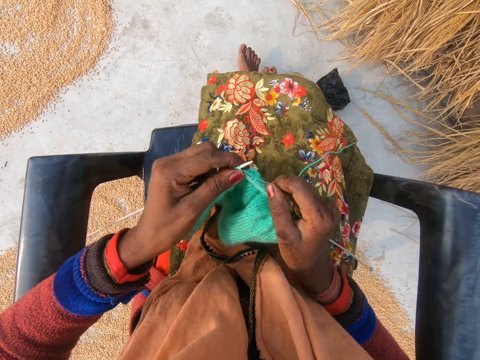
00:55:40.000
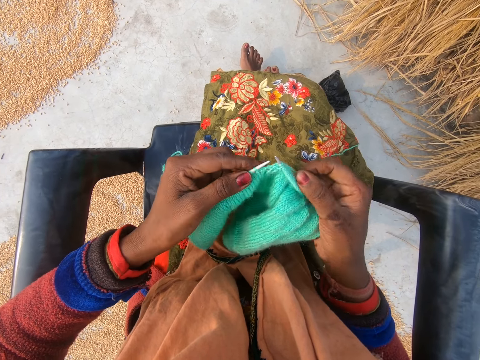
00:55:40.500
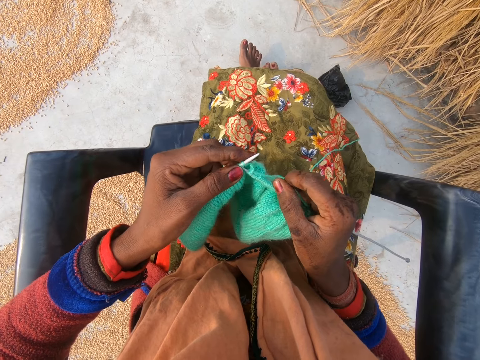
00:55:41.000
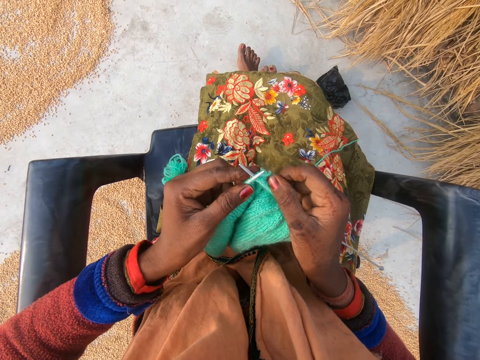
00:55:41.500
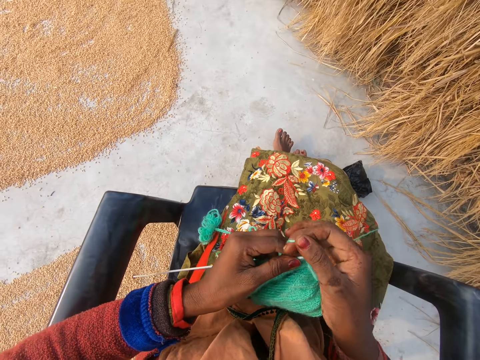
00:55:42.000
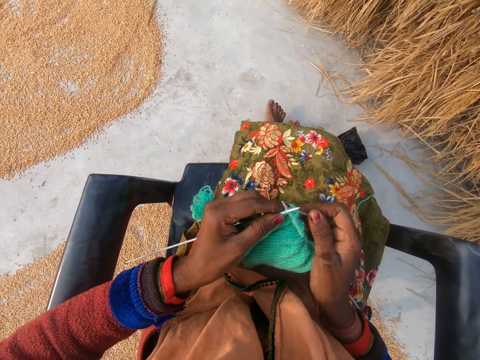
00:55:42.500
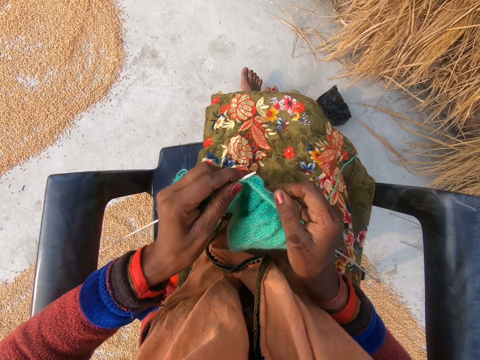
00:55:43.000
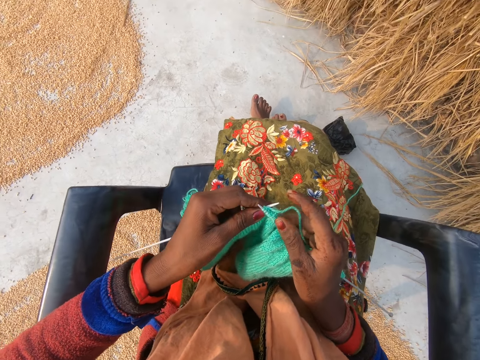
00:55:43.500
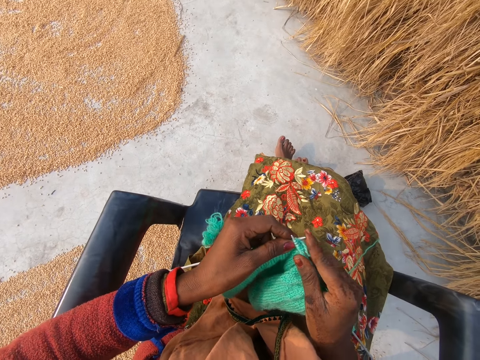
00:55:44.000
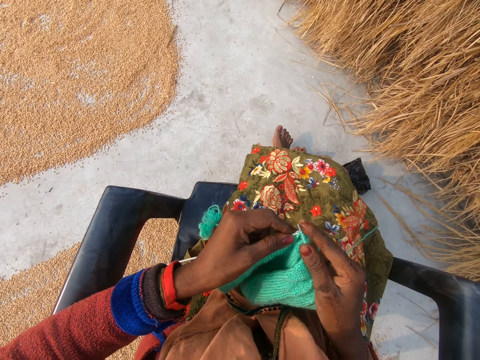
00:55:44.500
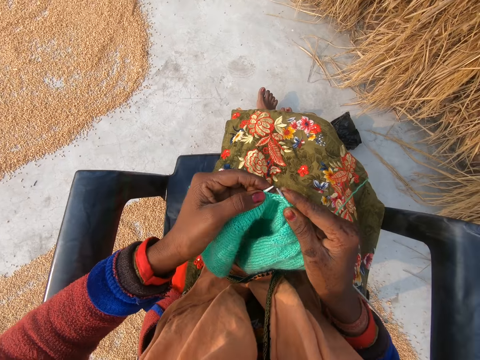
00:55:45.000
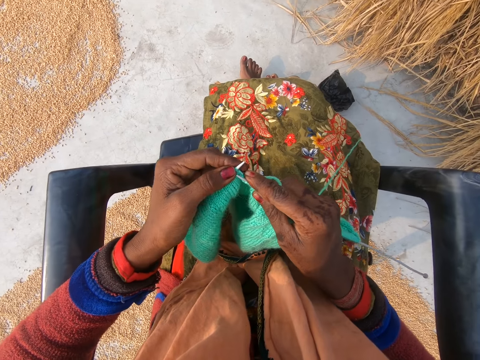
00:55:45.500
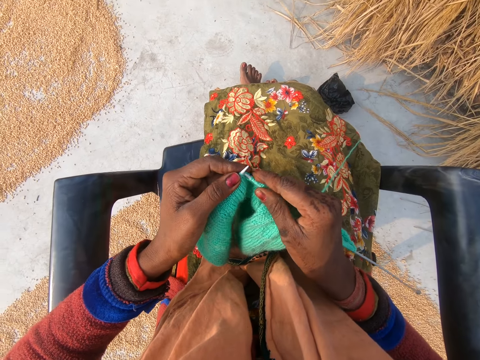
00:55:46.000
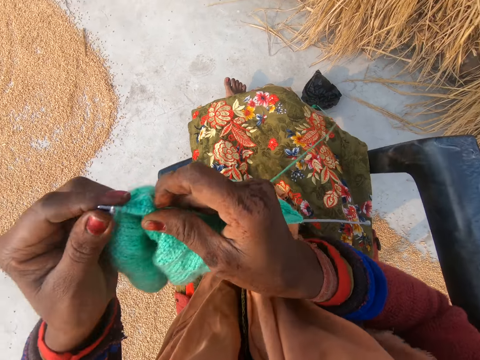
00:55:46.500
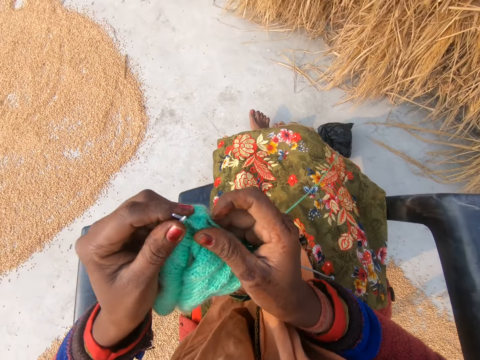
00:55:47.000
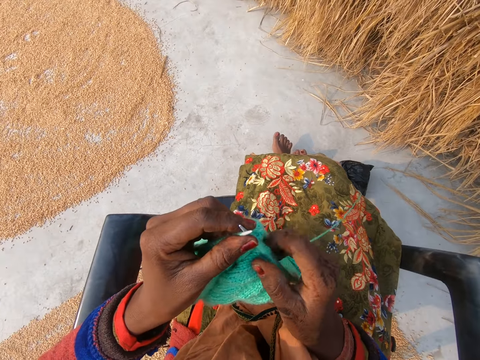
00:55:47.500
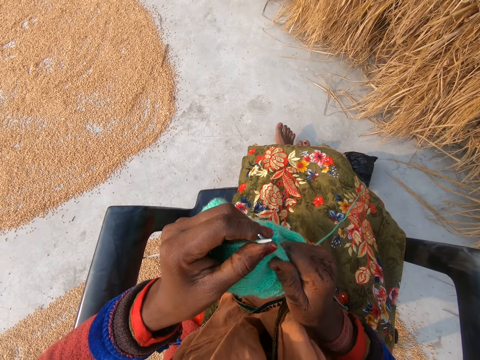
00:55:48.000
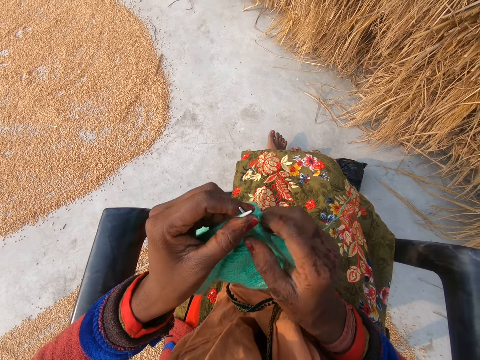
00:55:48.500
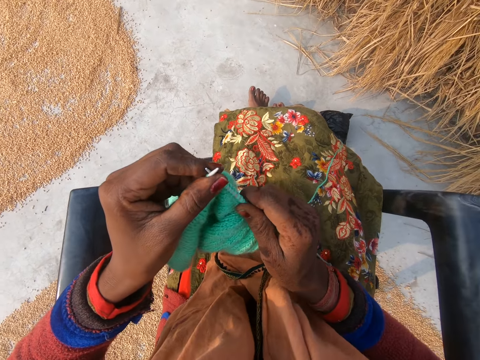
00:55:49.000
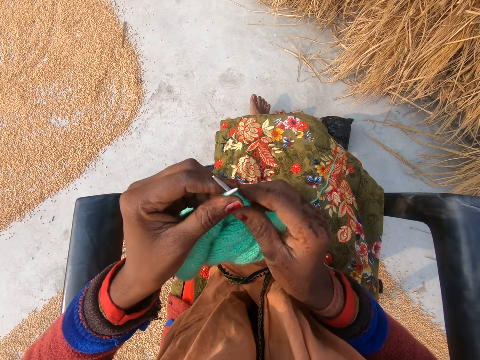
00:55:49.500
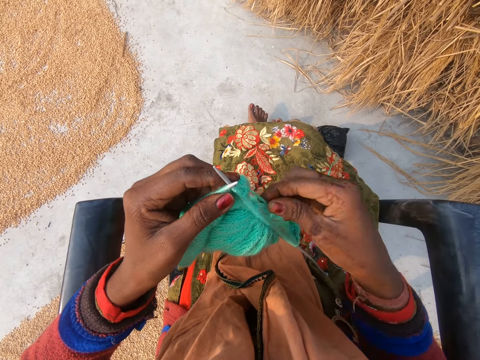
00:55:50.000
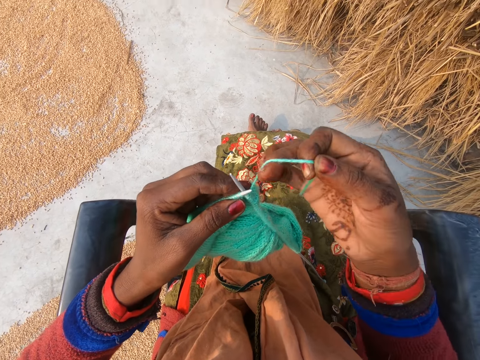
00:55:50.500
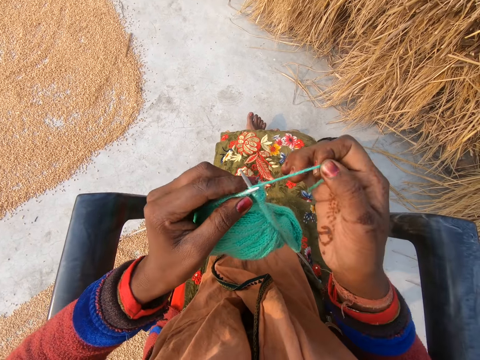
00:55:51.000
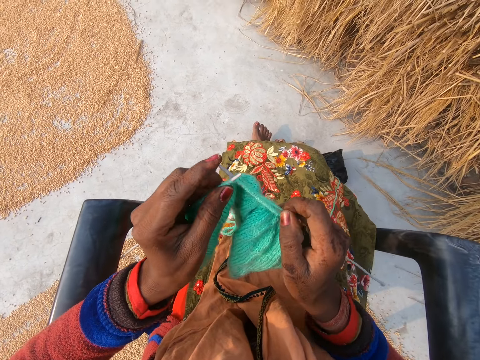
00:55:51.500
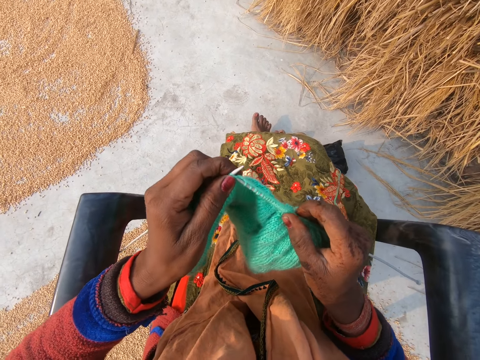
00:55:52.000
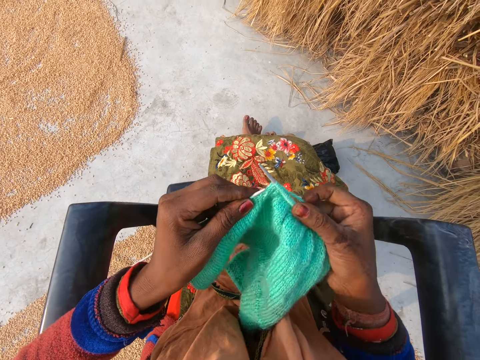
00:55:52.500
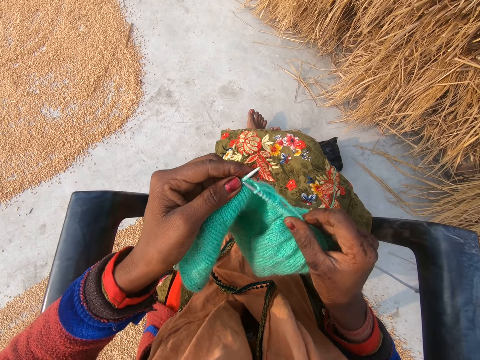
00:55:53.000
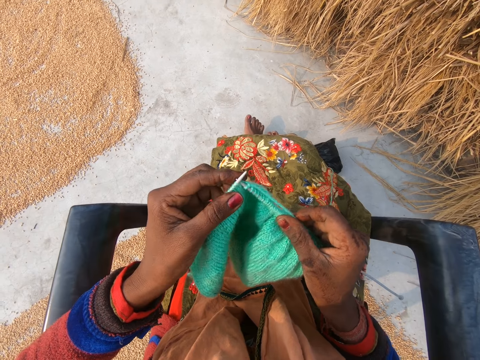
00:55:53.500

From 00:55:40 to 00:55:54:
The camera wearer adjusts the crochet with her hands. She lifts up the fabric. She adjusts the yarn on the crochet hook with her right hand. She crochets with the yarn. She knits the fabric with straight needles.

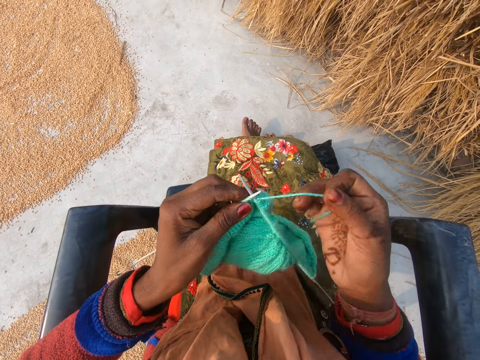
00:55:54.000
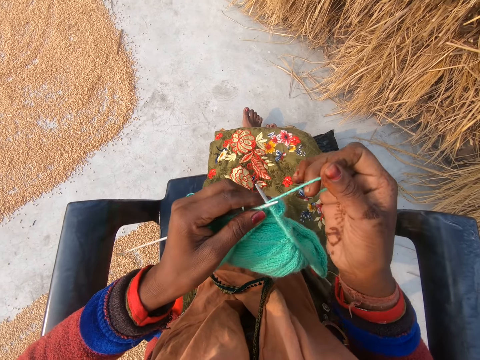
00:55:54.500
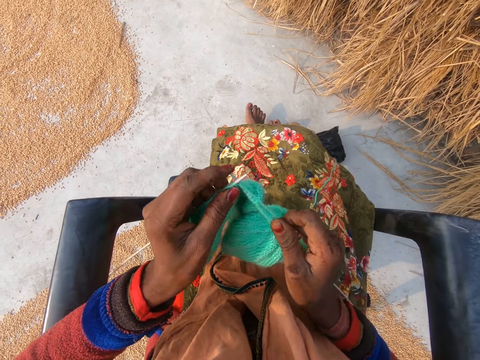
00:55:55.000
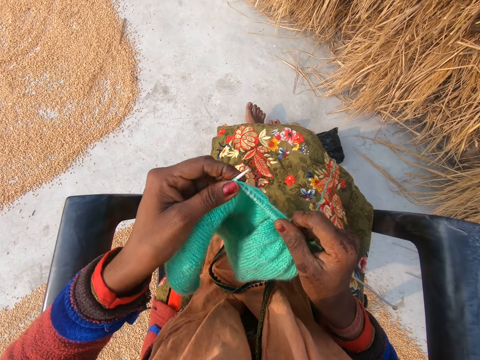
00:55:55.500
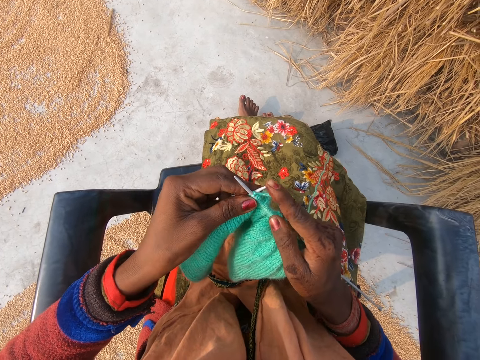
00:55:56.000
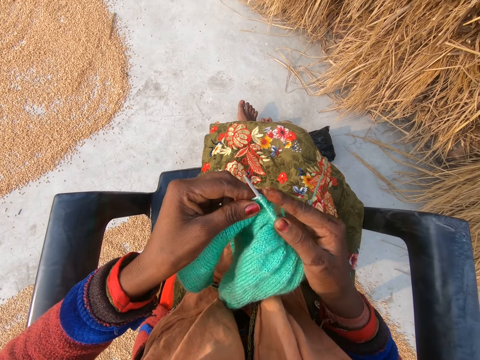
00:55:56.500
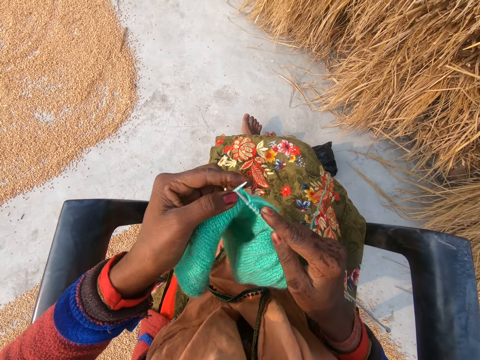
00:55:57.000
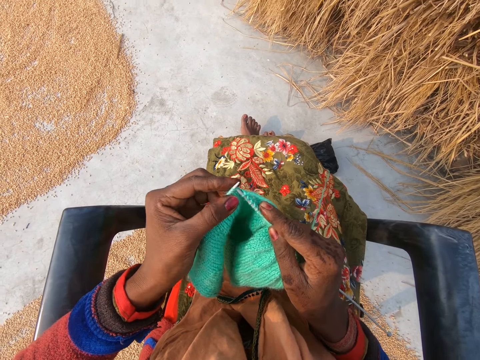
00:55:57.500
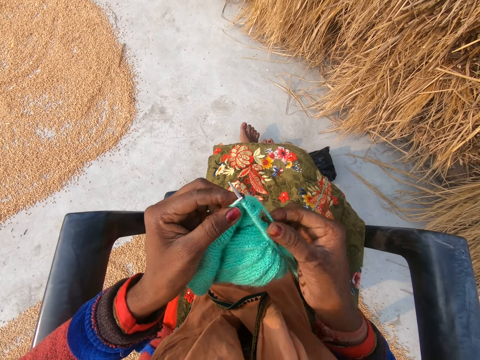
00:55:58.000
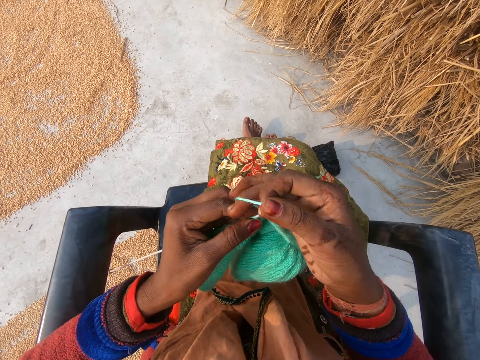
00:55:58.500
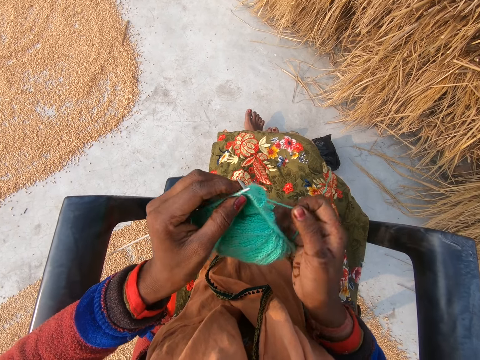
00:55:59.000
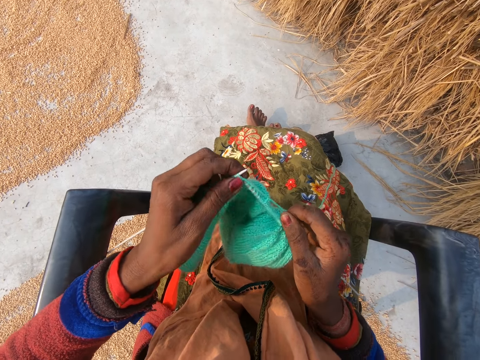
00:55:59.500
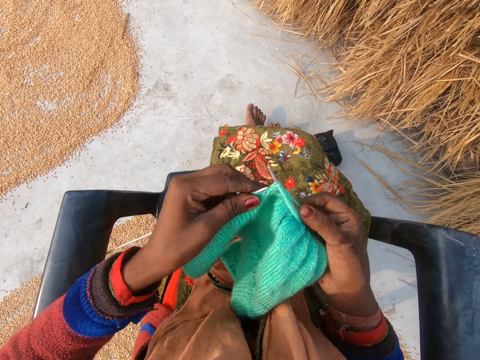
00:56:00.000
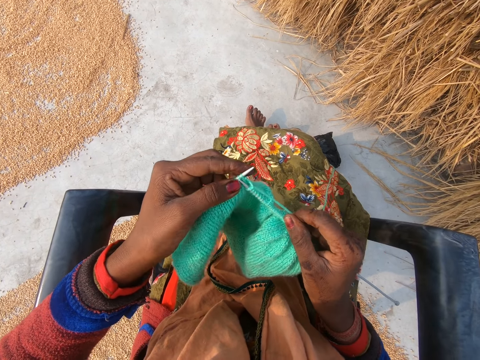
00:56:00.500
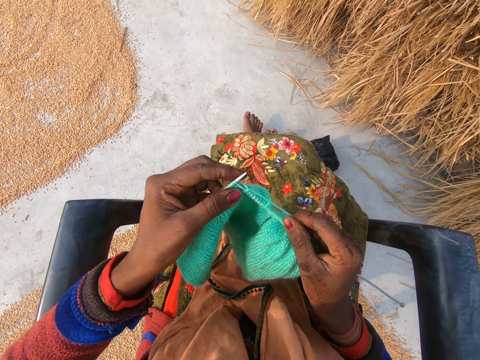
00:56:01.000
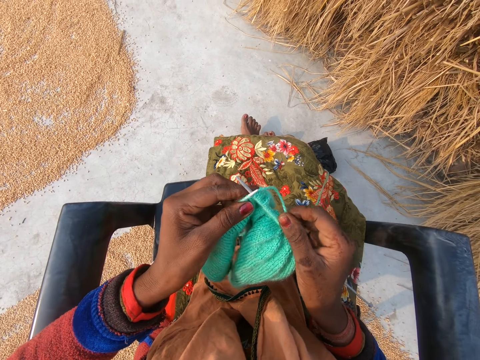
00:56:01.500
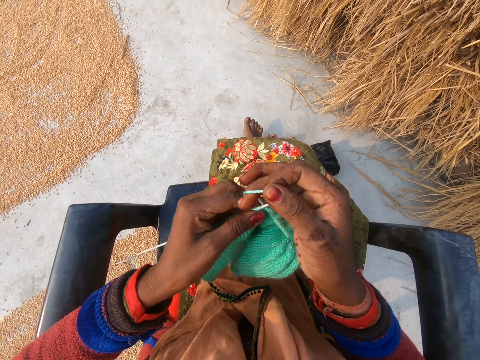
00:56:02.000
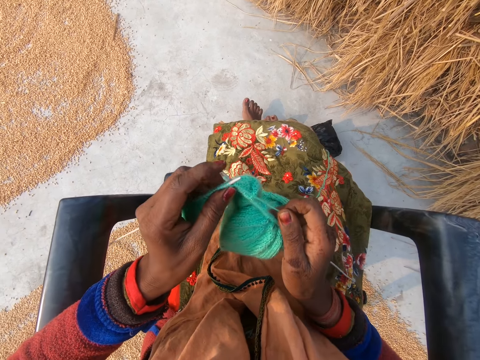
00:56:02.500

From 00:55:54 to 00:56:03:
The camera wearer interacts with a woman.

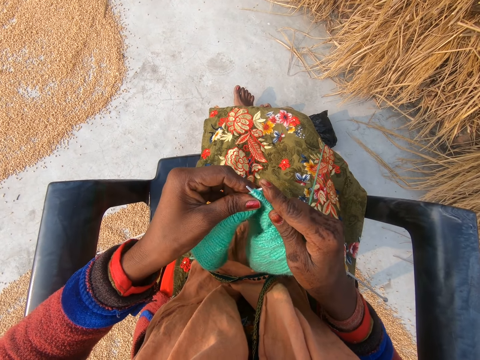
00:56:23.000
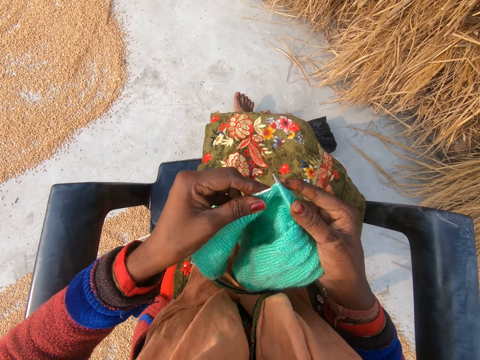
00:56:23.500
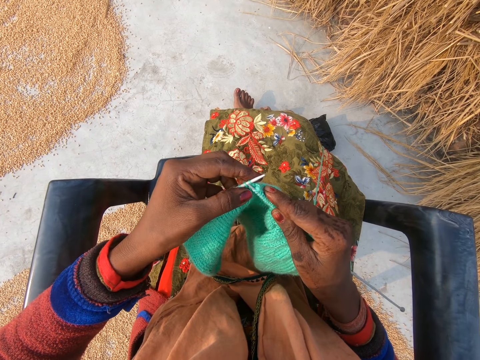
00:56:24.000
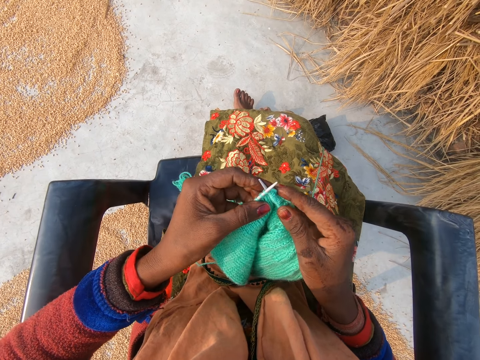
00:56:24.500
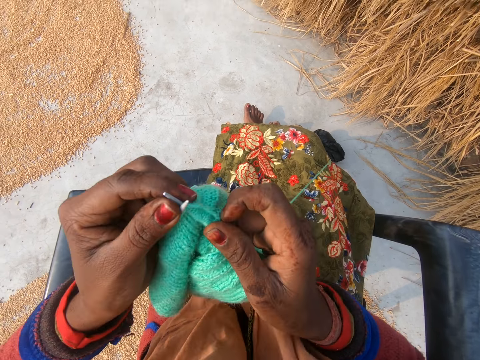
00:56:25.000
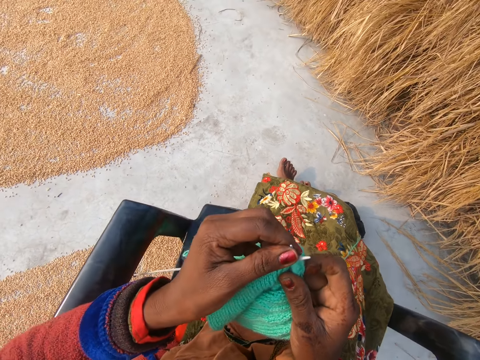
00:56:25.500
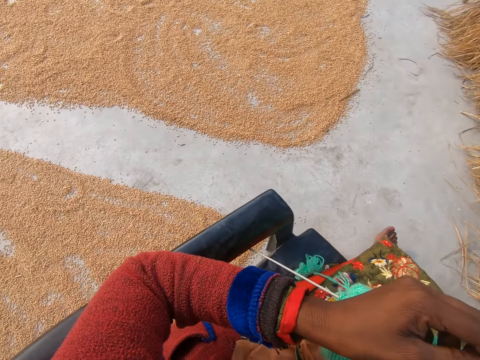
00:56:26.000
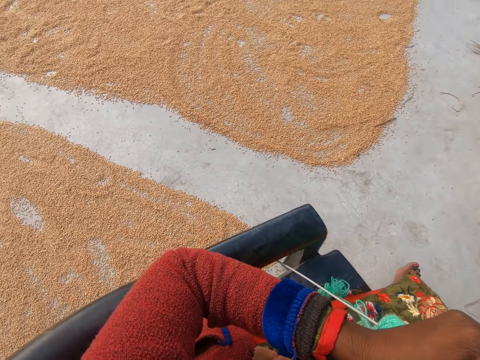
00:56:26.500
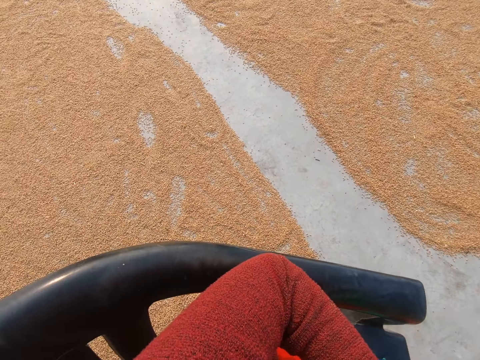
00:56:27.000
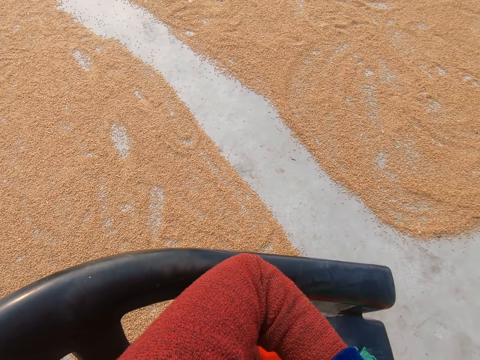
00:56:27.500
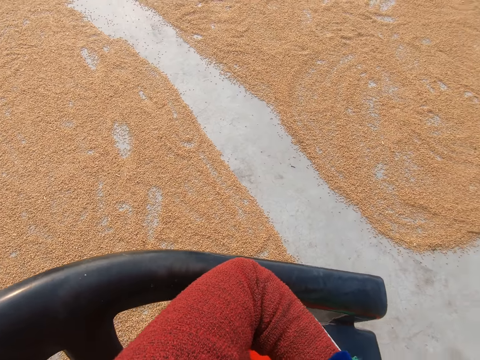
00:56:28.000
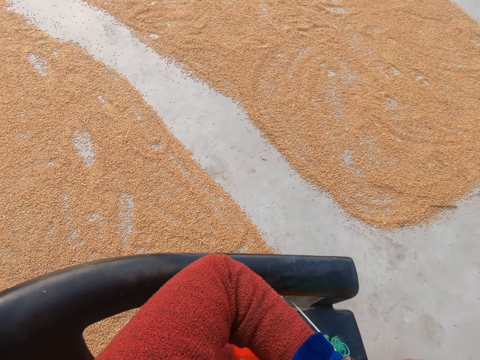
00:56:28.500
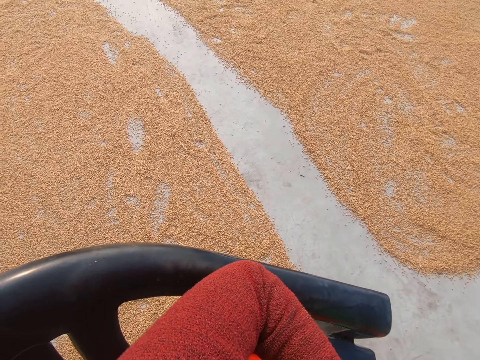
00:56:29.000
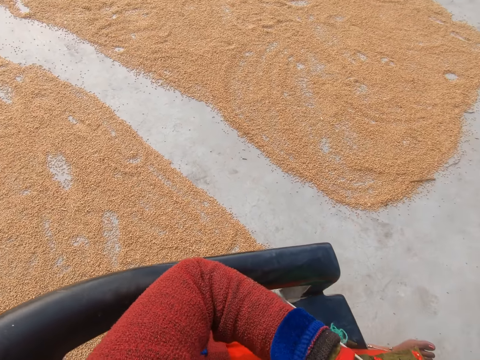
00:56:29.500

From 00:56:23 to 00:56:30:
The camera wearer adjusts the crochet with her hands. She lifts up the fabric. She looks towards the right. She interacts with a woman.
